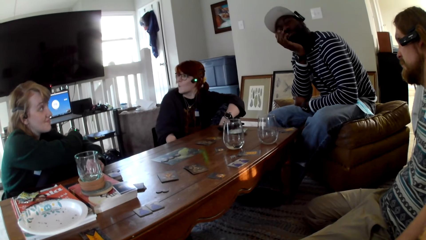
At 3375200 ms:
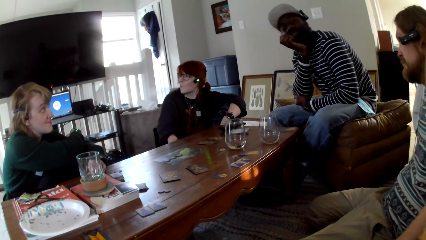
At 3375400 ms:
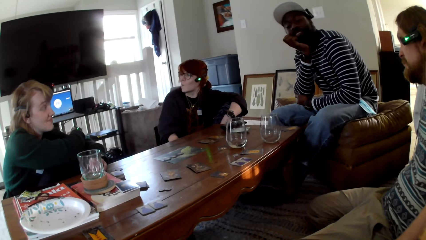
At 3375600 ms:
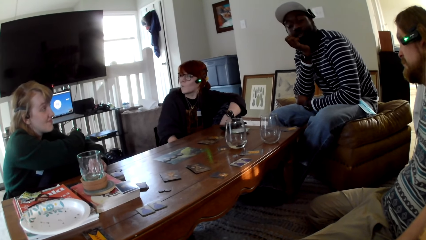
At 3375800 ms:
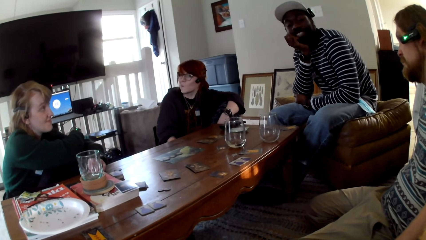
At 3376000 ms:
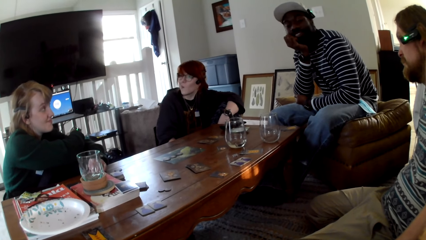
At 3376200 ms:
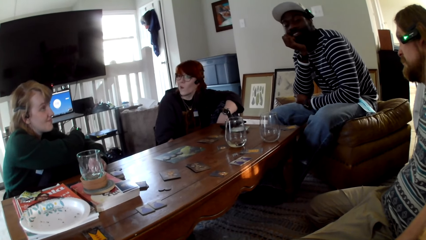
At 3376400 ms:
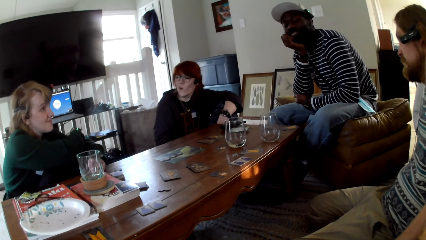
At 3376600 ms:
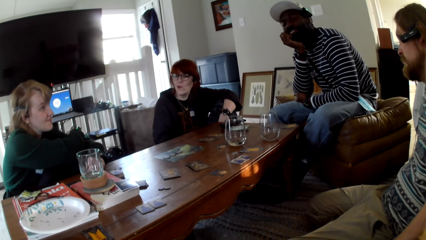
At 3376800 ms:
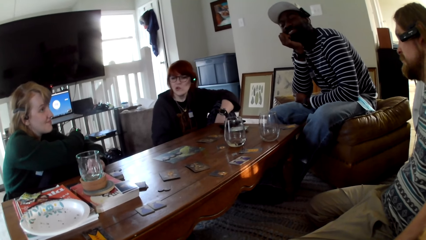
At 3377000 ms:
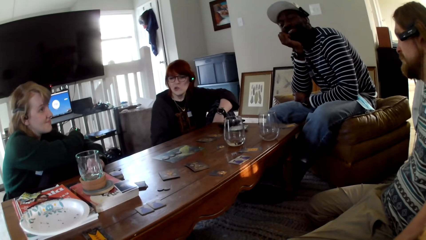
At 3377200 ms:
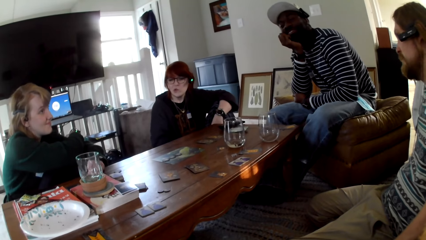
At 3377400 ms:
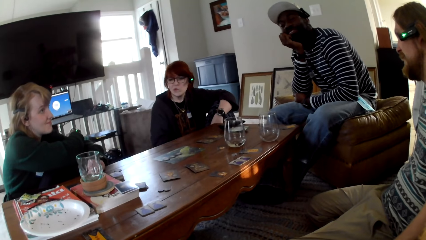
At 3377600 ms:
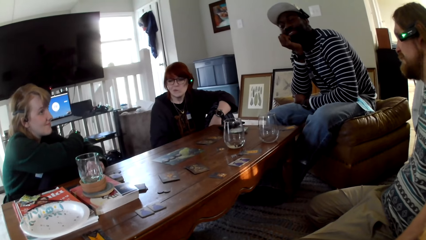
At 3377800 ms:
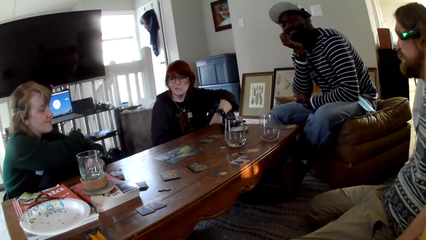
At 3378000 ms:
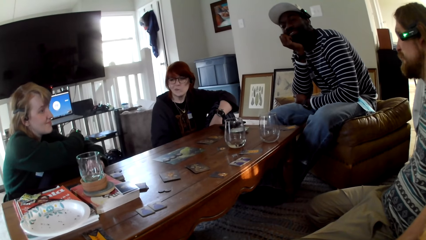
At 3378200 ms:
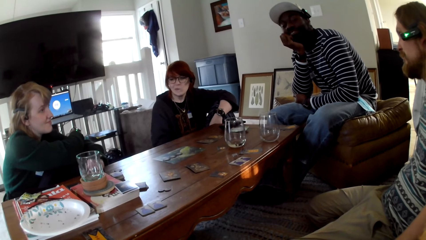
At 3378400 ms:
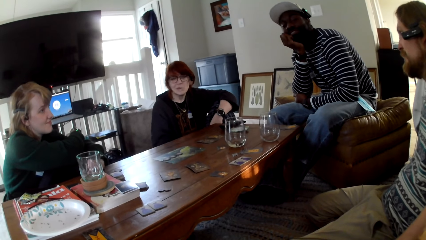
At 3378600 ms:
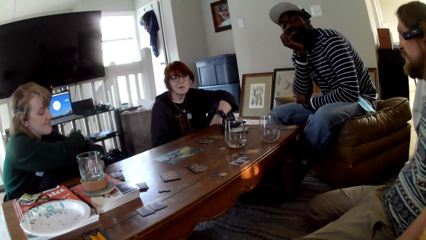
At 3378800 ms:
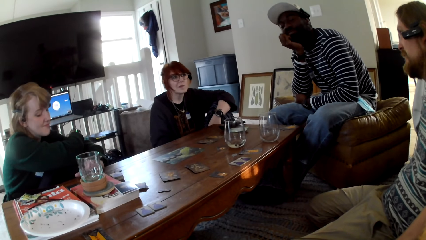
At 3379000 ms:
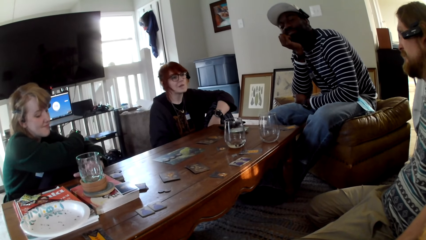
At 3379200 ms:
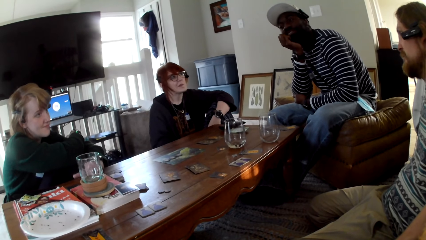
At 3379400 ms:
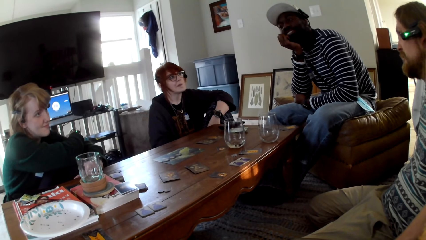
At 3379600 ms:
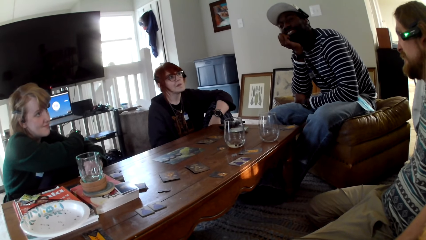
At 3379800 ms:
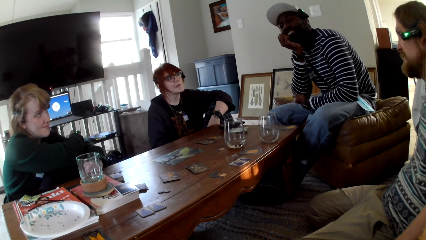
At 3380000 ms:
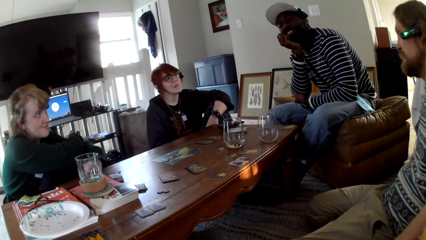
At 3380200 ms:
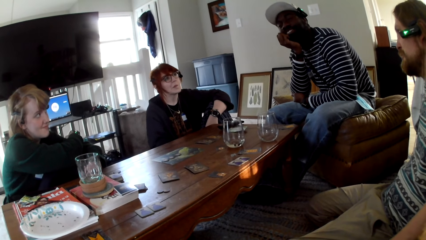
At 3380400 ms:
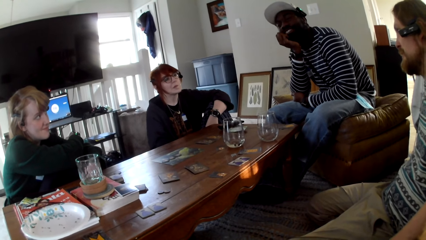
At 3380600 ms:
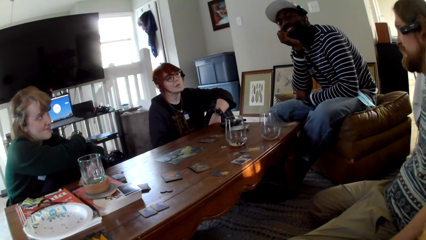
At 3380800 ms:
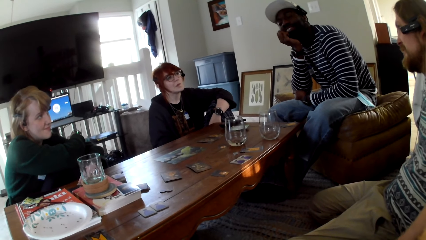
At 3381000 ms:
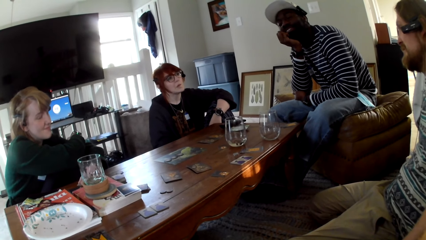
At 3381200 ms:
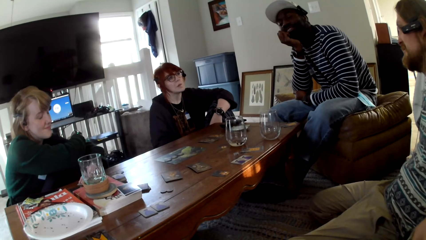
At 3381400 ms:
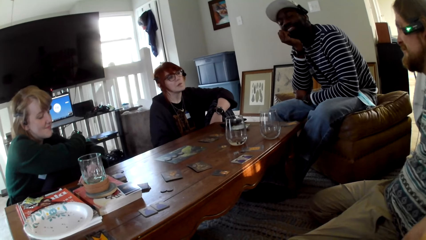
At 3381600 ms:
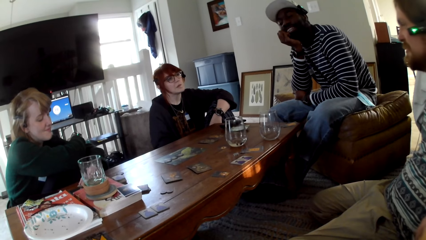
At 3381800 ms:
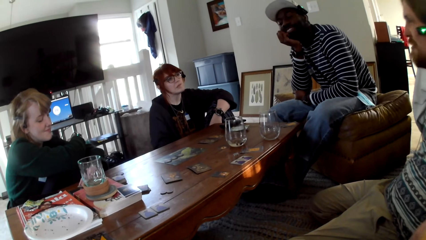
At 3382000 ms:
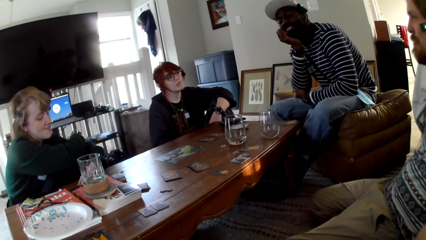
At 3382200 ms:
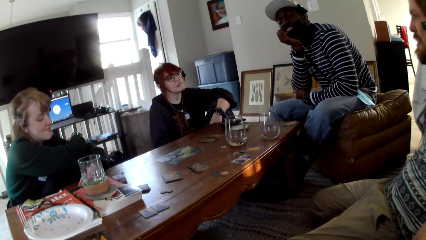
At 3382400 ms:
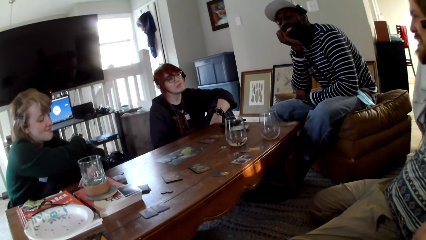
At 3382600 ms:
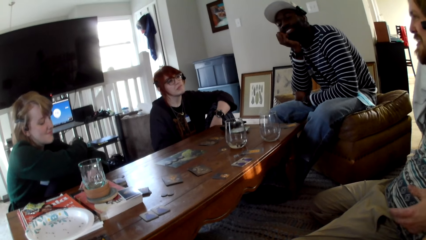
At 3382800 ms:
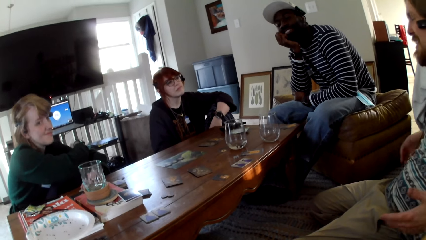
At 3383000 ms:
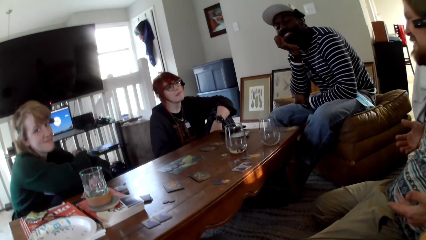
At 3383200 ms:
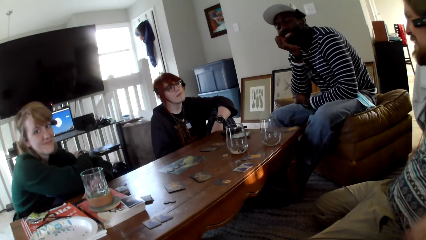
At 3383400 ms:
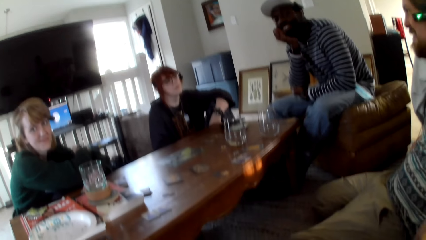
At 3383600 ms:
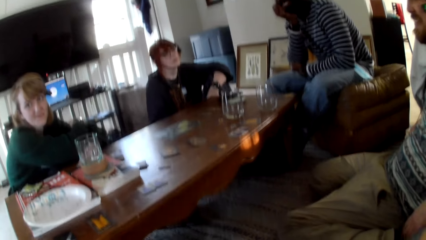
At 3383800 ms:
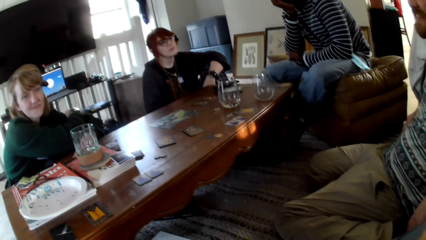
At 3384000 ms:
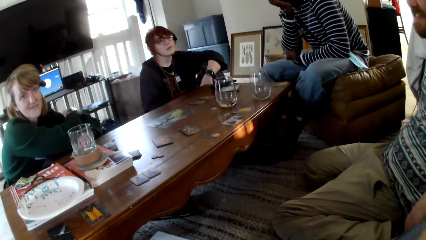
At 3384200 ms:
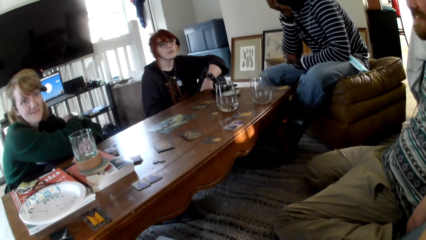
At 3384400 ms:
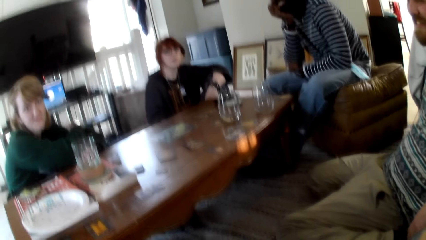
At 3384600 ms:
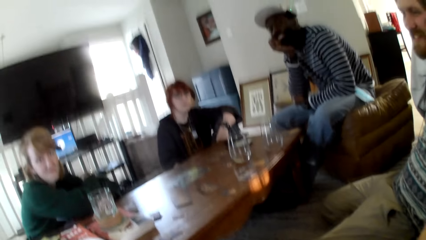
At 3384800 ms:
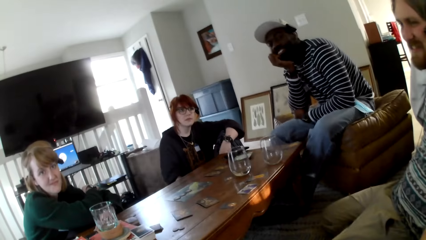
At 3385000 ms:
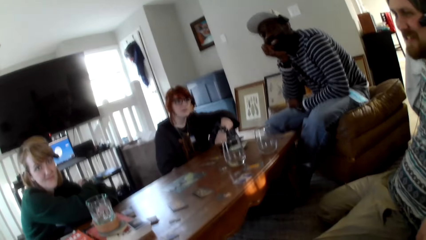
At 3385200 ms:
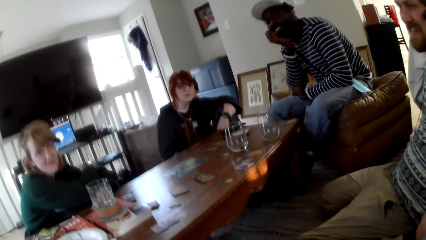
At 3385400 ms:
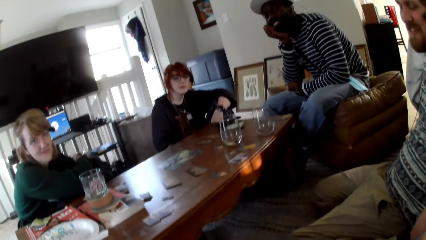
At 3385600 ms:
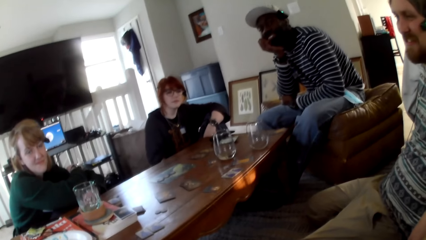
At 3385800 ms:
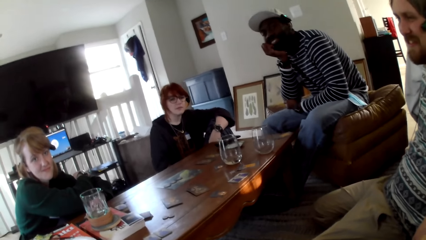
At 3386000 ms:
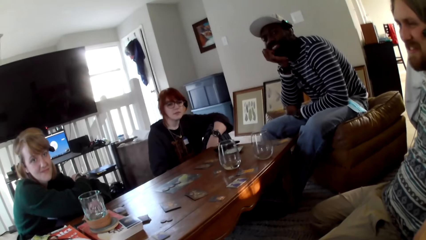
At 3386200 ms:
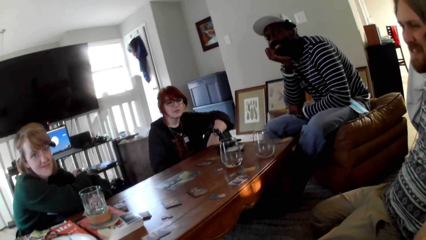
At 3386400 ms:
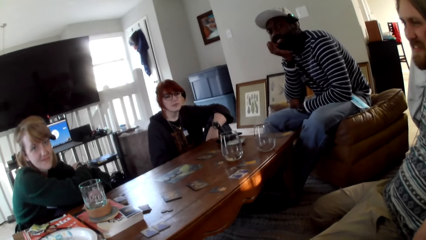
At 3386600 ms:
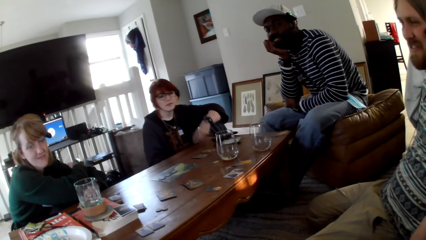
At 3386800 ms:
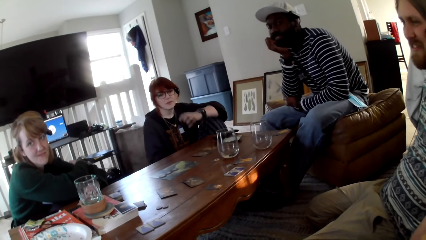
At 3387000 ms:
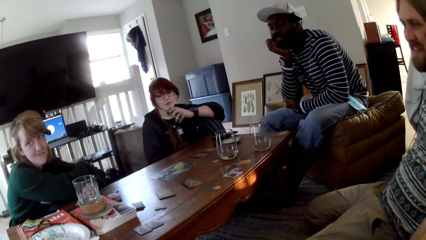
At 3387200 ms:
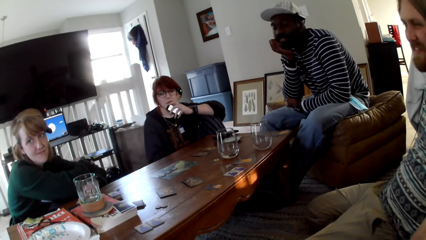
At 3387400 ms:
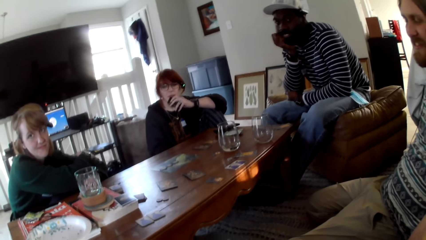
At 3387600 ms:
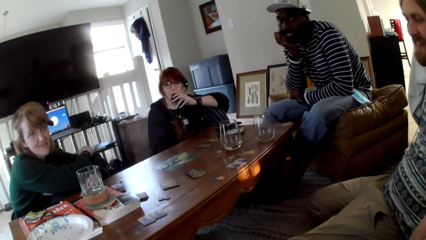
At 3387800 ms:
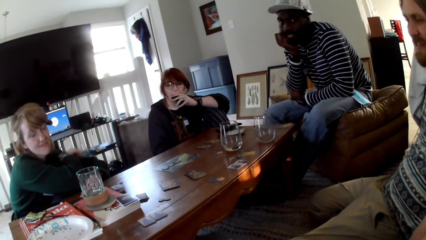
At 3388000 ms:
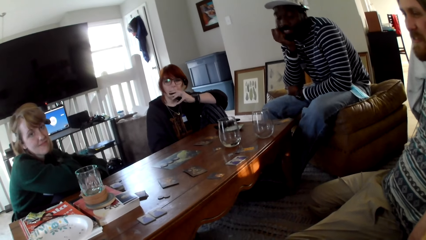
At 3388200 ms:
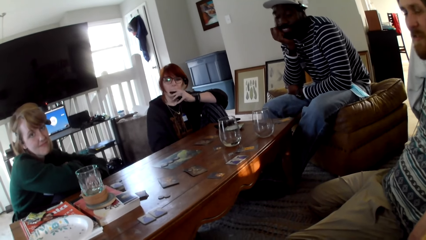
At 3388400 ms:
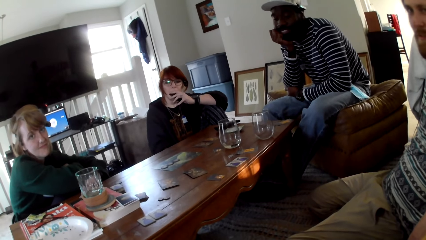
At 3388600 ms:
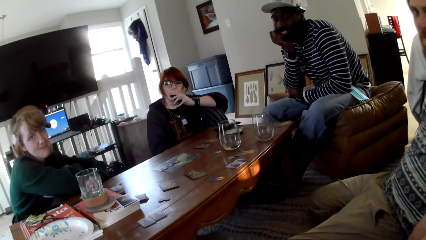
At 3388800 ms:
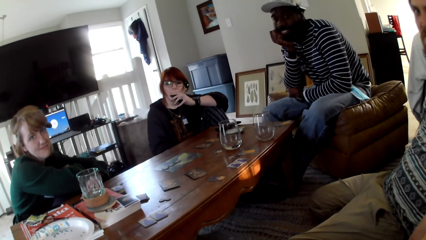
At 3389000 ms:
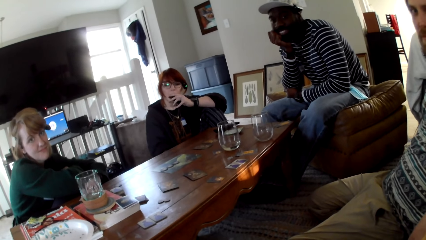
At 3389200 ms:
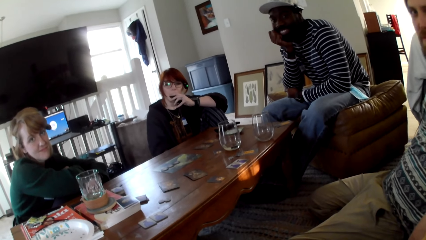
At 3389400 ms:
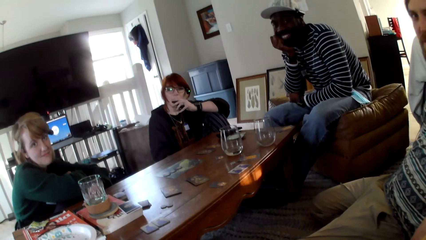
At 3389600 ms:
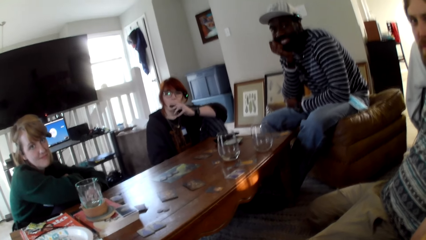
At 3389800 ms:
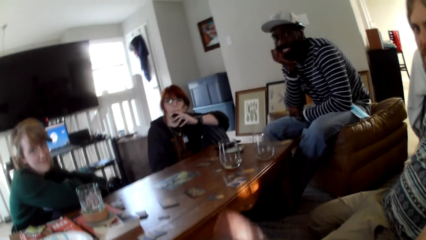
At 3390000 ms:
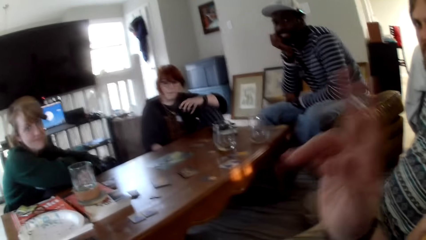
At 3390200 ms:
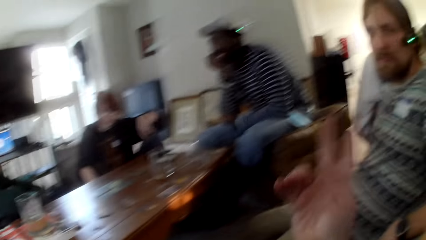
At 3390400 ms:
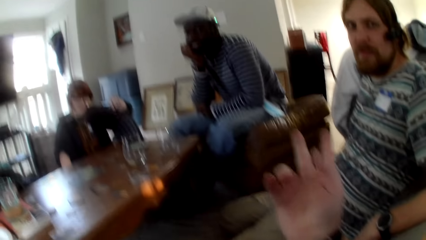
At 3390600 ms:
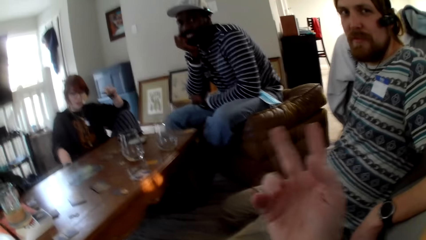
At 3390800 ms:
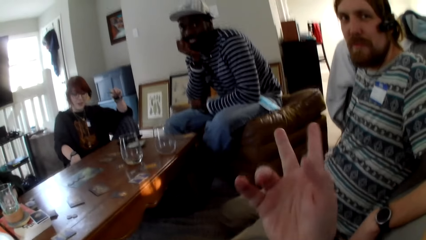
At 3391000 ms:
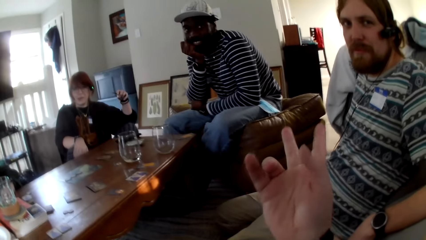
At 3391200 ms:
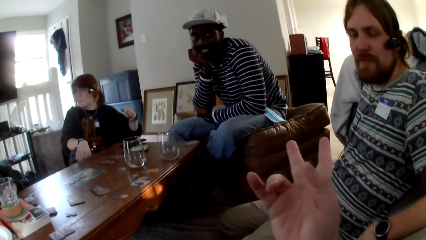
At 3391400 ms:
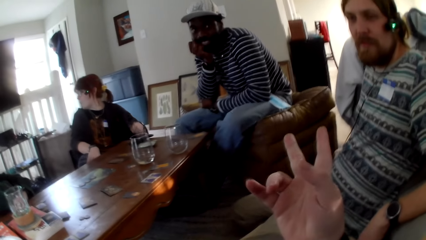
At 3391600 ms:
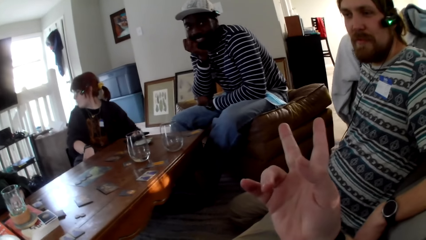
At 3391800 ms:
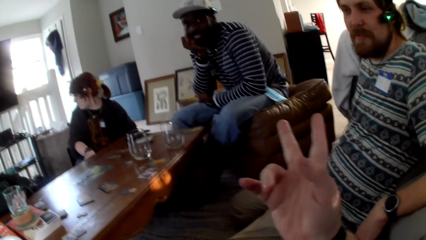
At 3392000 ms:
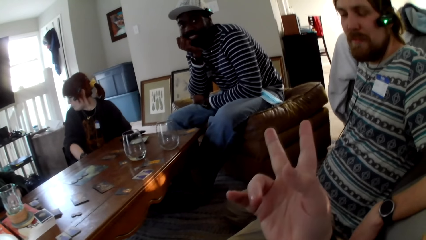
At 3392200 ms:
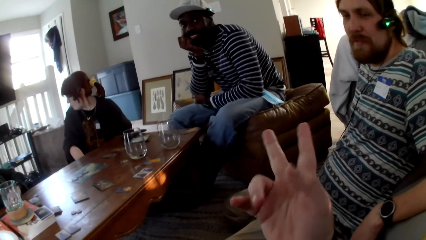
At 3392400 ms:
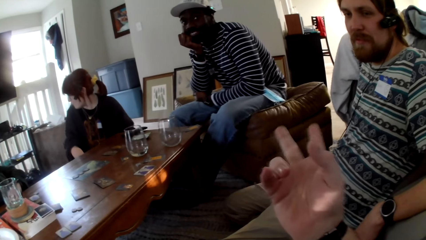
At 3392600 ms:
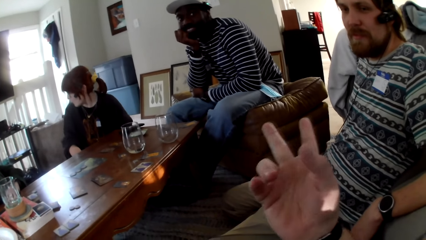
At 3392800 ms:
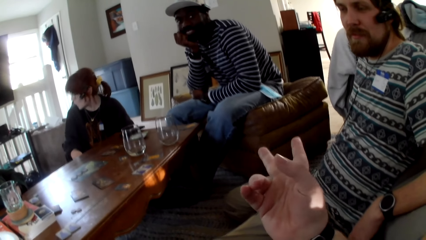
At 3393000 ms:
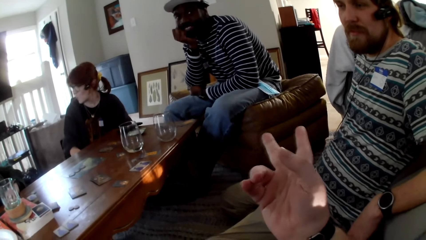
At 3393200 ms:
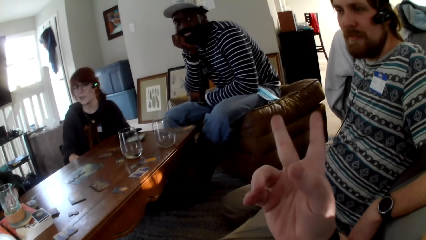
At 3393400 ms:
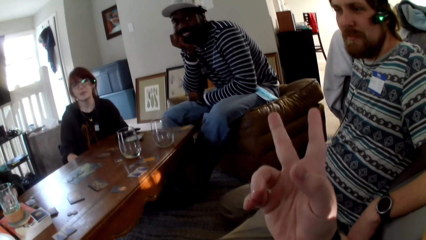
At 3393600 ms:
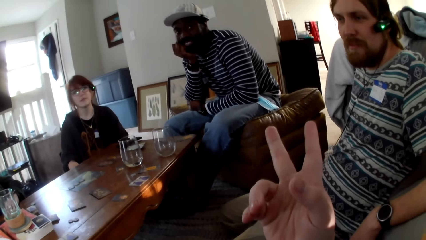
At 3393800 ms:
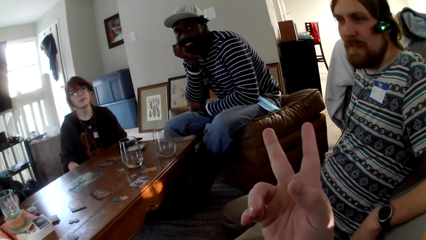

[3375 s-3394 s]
A person speaks. The camera wearer converses with a man, another man, a woman and another woman. Another person smokes. The camera wearer moves the right hand. The other person moves her hands.
